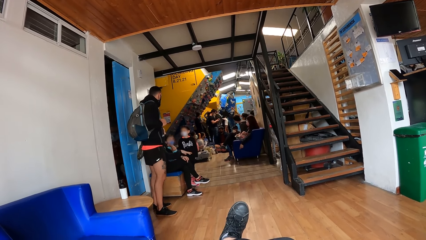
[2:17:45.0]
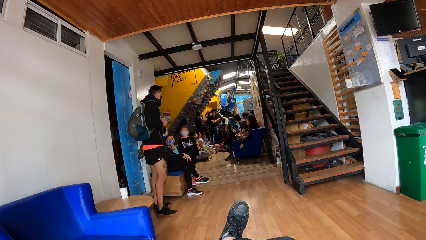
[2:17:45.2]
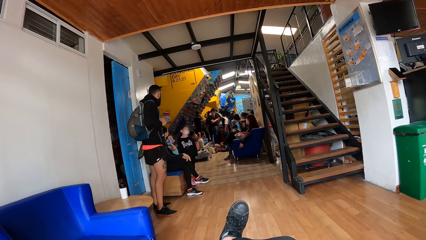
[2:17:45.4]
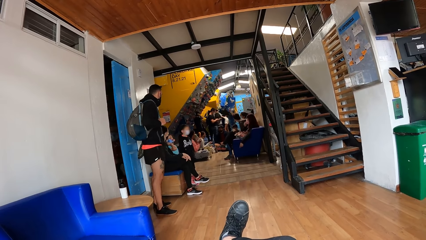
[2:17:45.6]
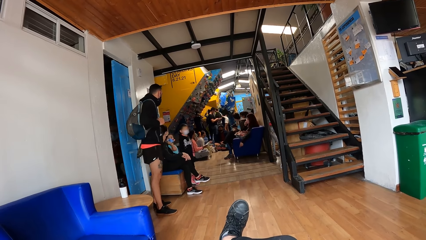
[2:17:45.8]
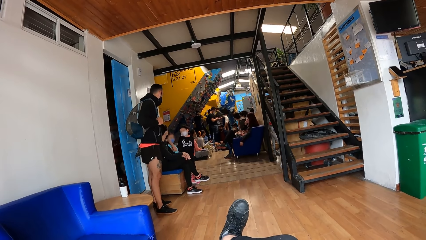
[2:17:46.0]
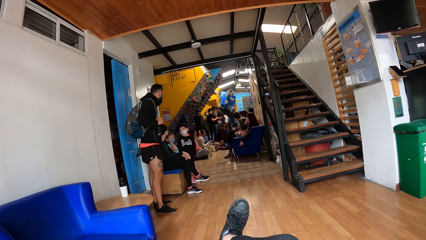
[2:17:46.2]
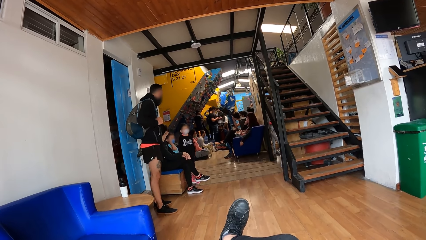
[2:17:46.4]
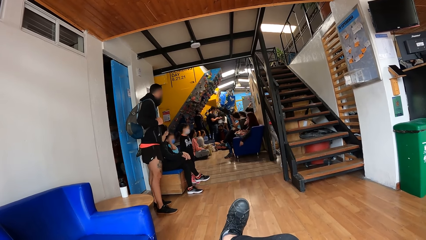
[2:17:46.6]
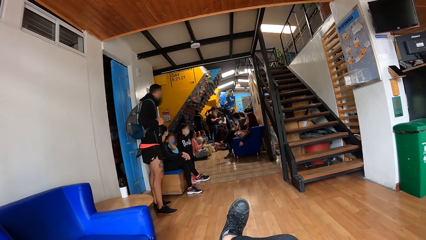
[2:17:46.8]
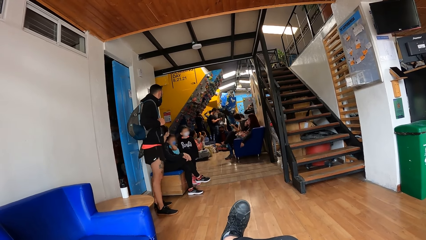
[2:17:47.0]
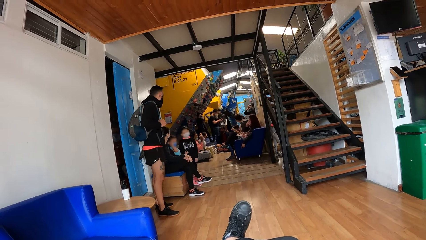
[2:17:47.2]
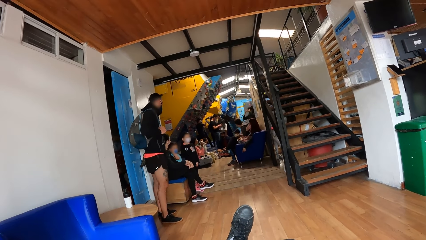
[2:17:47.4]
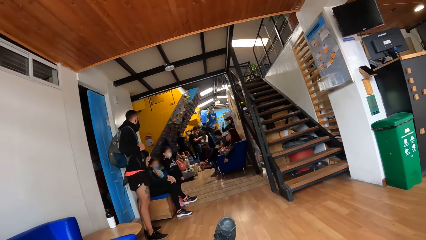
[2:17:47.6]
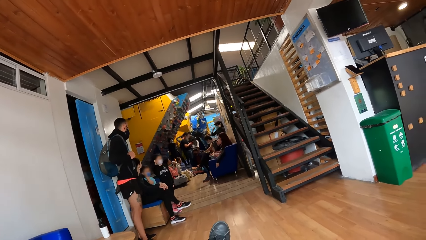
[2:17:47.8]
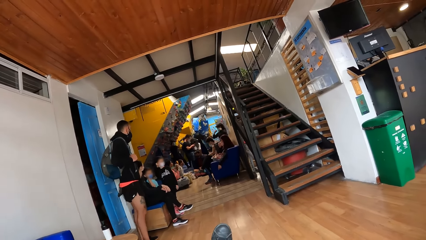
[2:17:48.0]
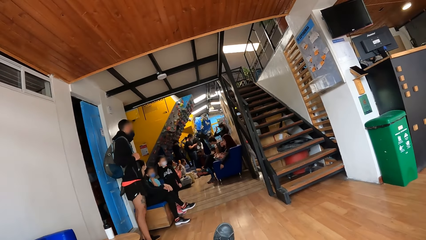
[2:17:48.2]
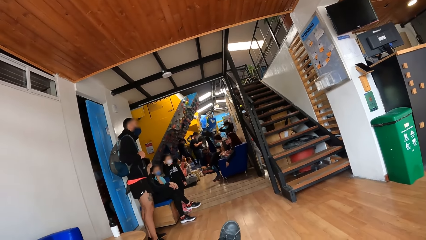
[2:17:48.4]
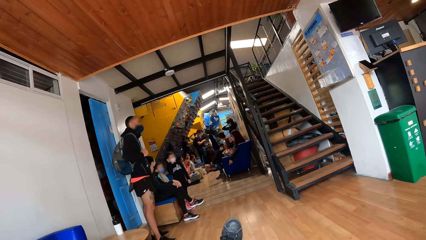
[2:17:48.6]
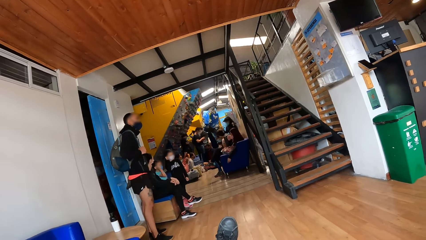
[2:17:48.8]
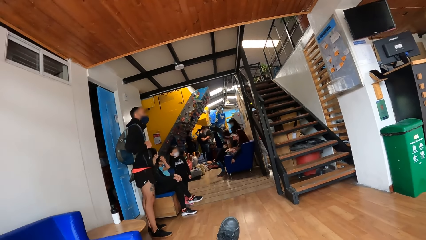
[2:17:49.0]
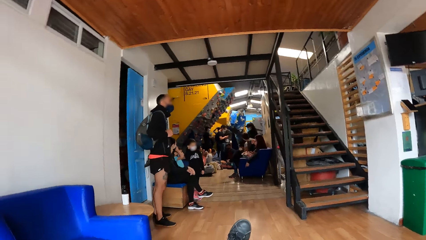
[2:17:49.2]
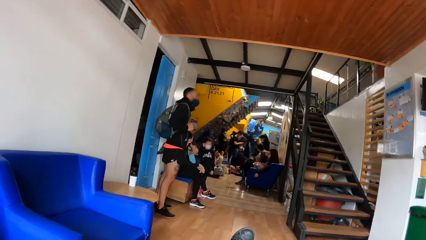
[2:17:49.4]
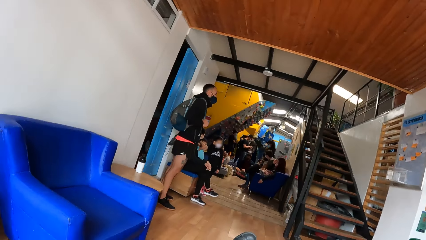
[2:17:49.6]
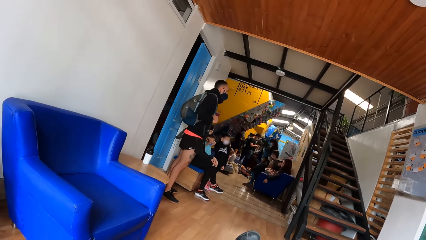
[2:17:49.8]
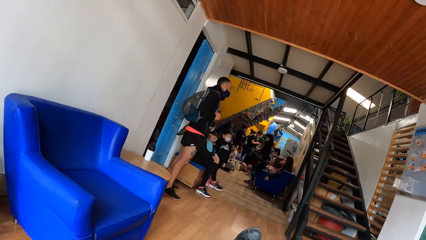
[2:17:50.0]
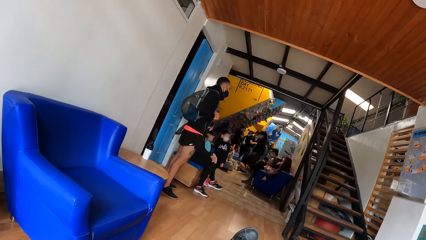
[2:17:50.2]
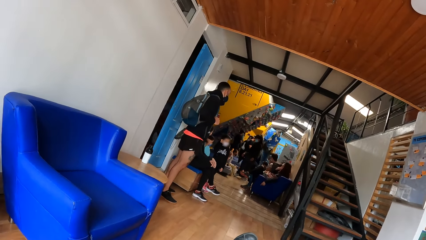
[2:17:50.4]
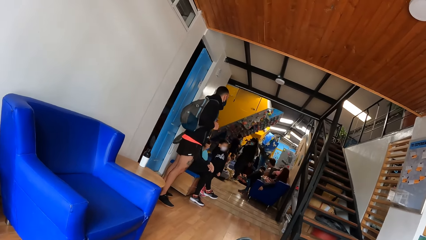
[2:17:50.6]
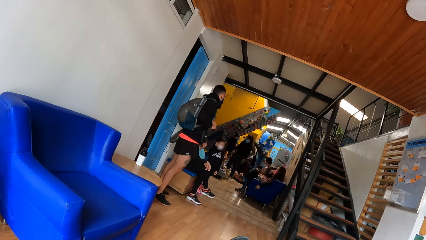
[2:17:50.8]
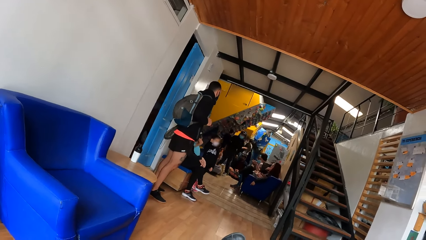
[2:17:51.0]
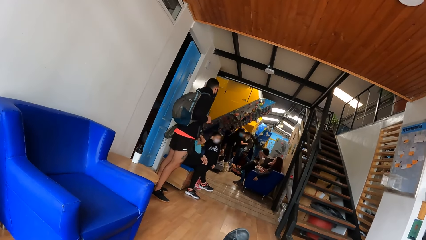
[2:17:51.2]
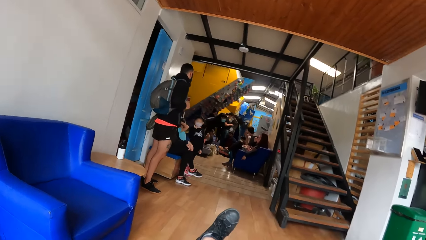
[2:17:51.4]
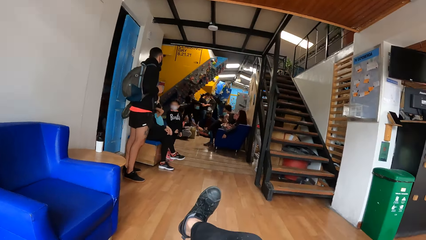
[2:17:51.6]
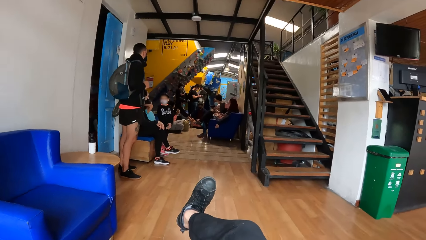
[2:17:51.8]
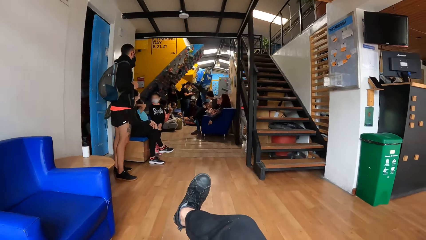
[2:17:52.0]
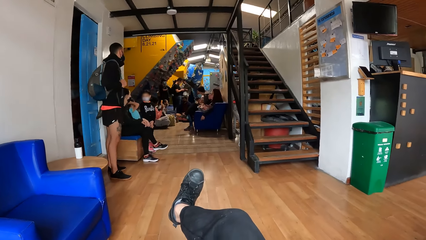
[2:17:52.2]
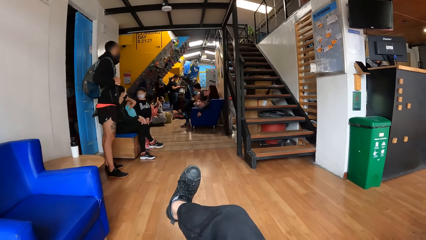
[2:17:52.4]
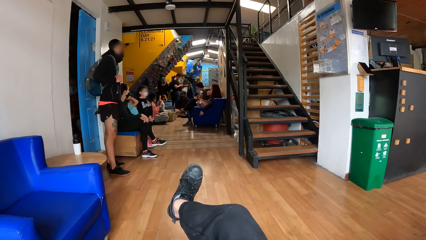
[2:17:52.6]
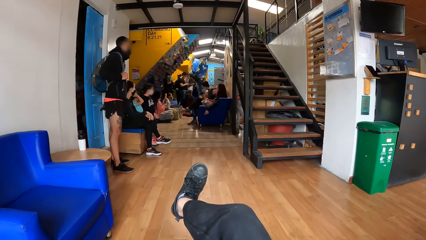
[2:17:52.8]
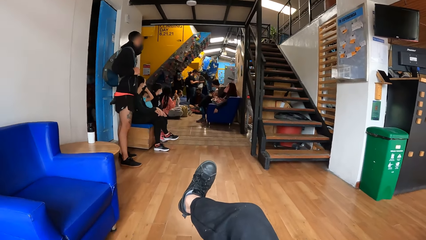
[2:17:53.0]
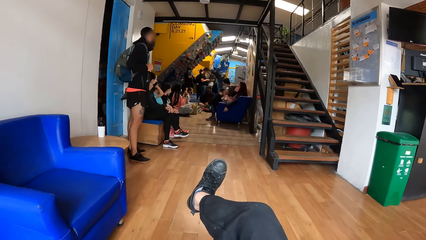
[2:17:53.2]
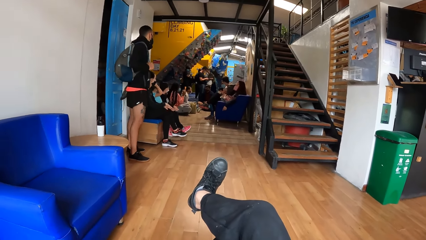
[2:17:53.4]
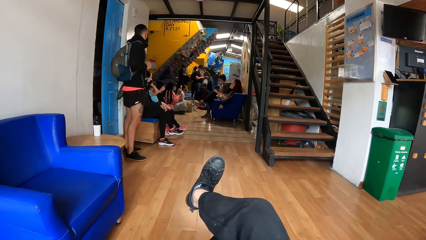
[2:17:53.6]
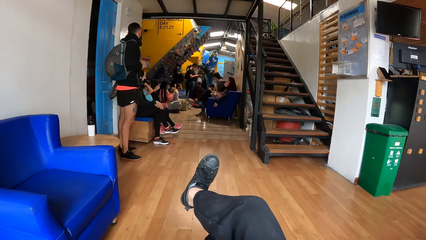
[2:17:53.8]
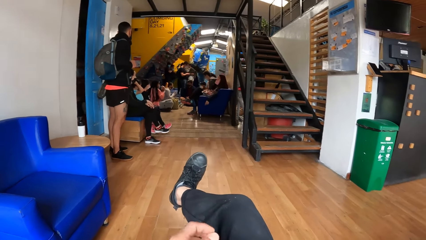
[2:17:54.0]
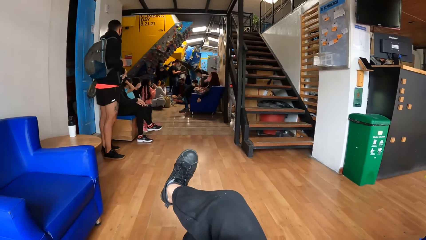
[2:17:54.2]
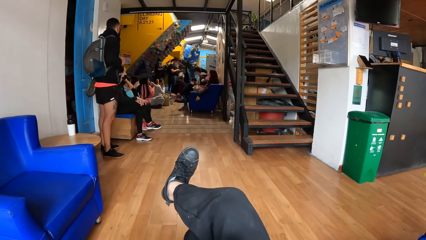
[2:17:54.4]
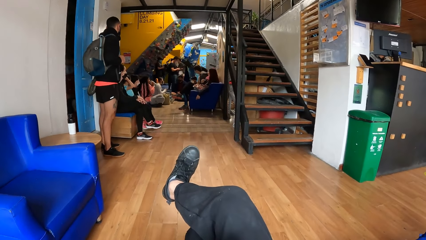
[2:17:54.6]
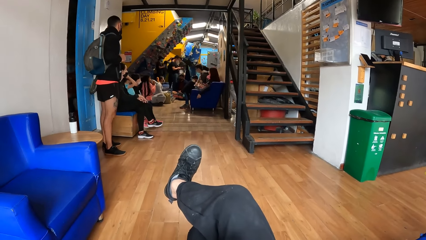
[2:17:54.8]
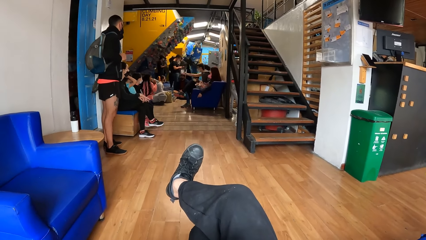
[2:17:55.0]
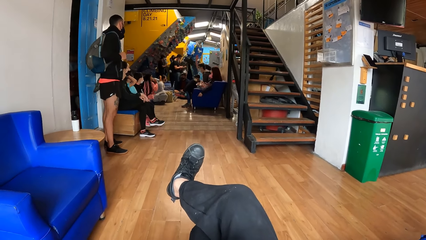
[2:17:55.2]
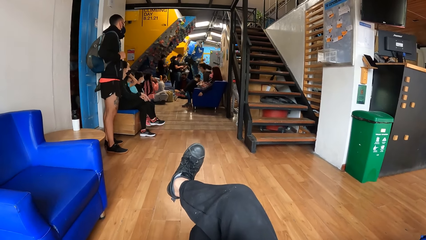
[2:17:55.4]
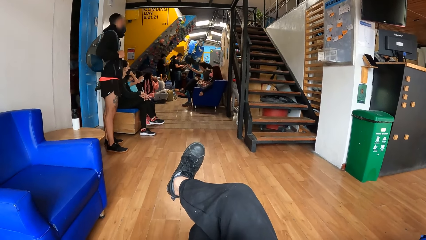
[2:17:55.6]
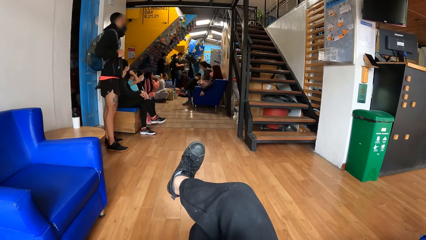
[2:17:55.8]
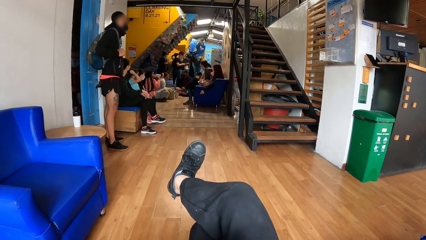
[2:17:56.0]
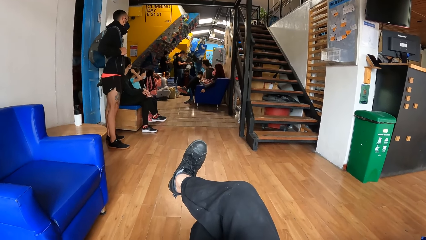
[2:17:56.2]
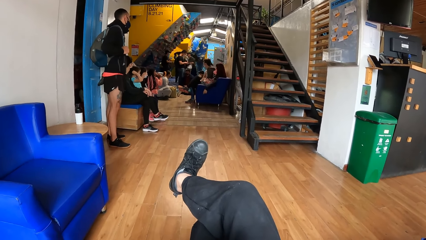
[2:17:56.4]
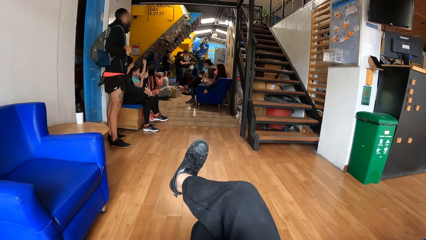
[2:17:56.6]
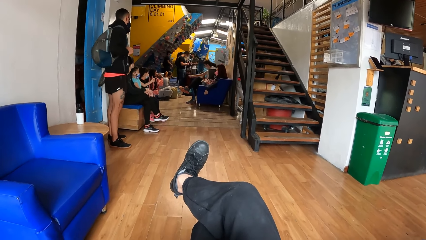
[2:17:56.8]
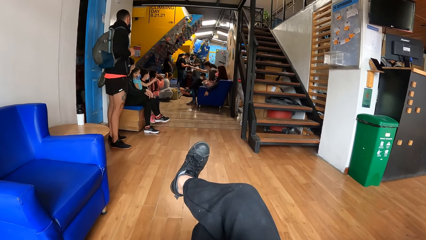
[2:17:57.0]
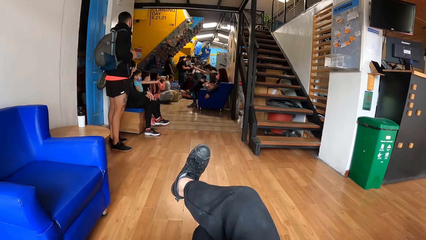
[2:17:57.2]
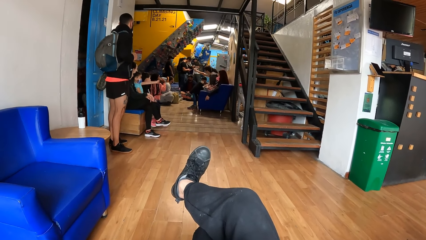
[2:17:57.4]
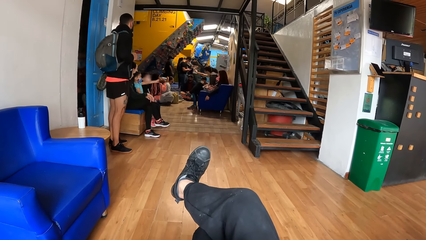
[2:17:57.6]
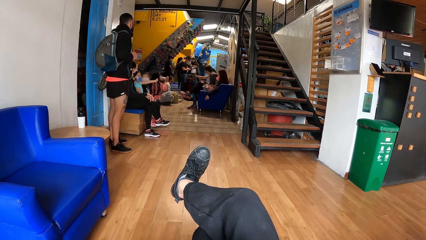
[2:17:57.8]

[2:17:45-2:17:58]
The camera wearer looks around the room.
